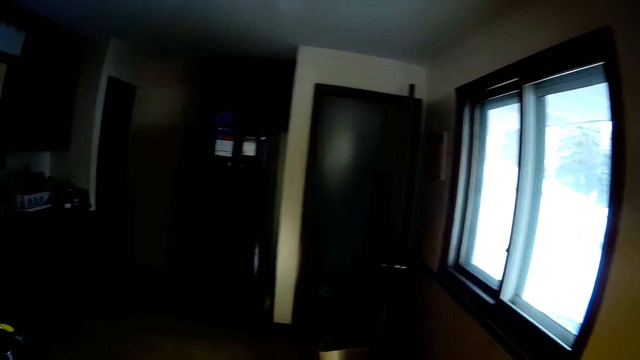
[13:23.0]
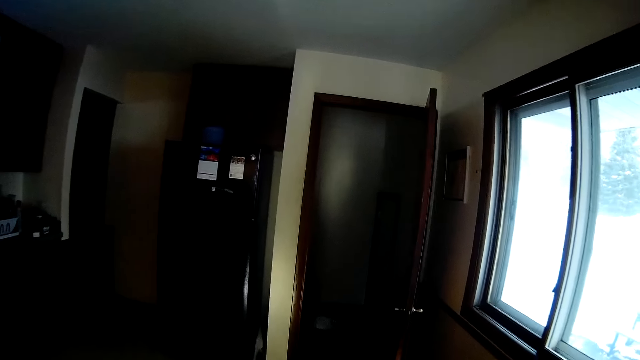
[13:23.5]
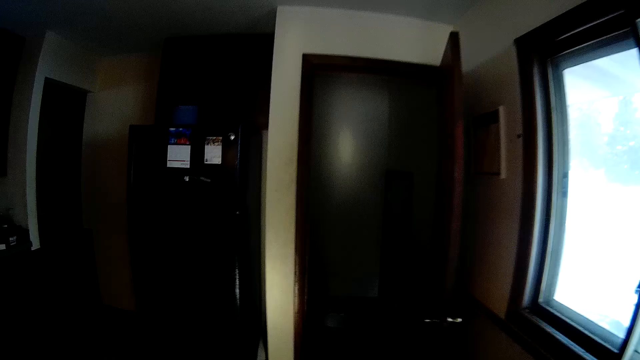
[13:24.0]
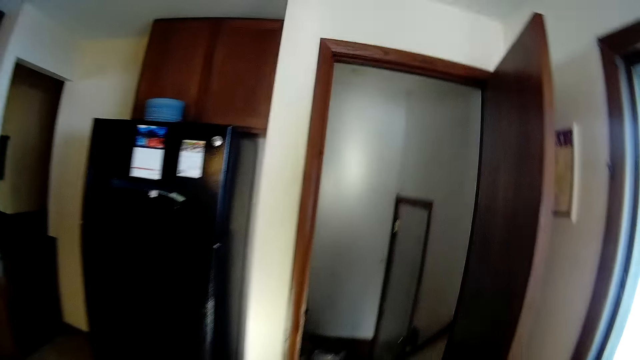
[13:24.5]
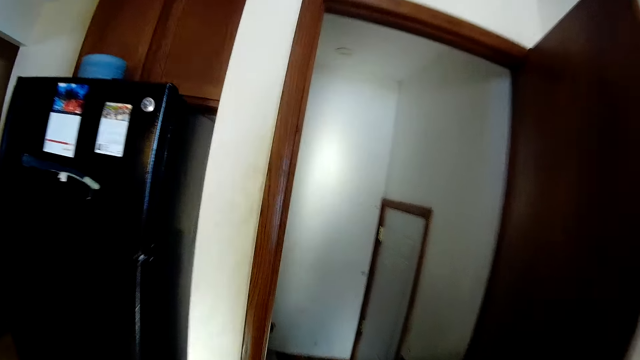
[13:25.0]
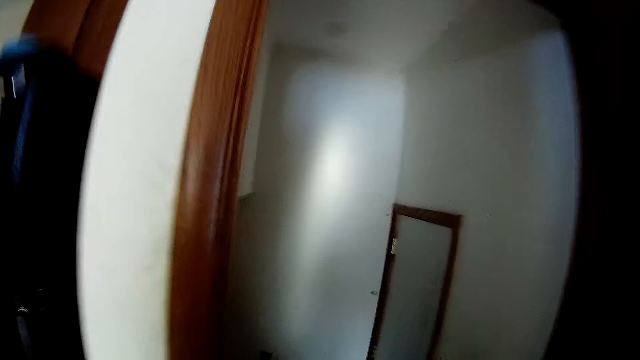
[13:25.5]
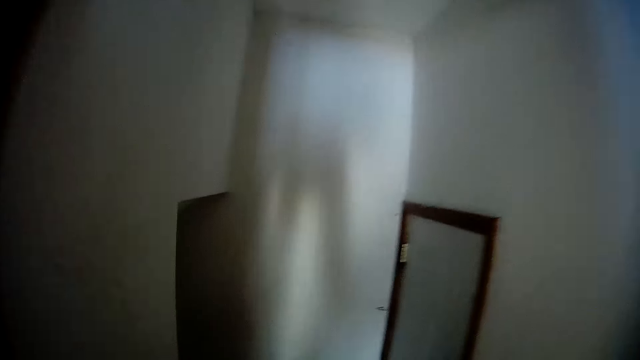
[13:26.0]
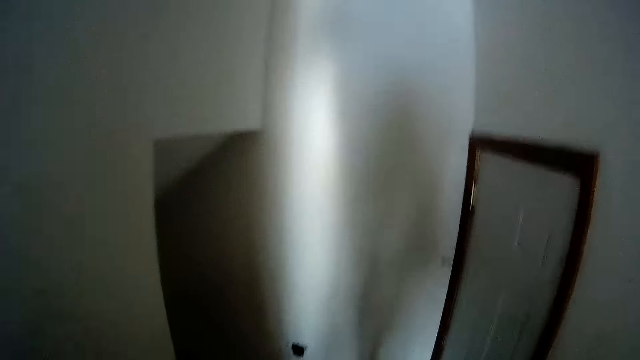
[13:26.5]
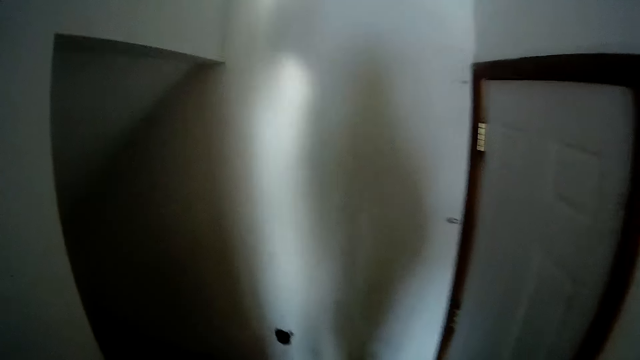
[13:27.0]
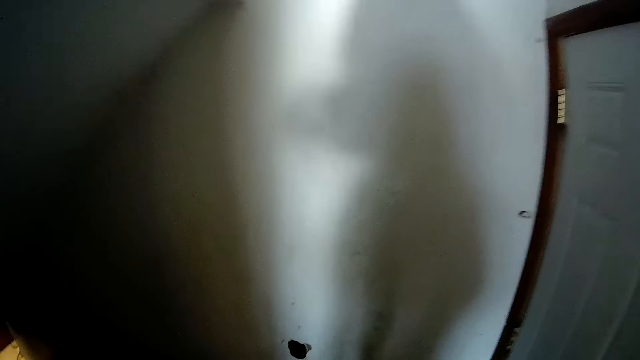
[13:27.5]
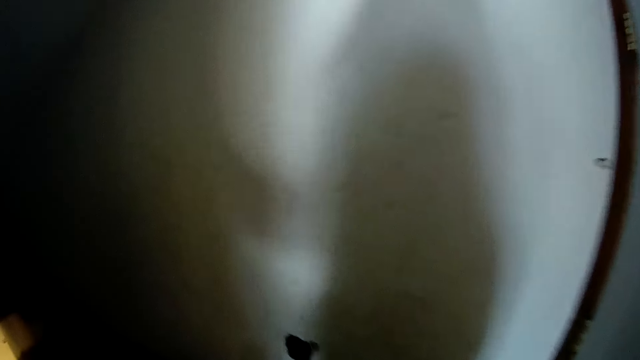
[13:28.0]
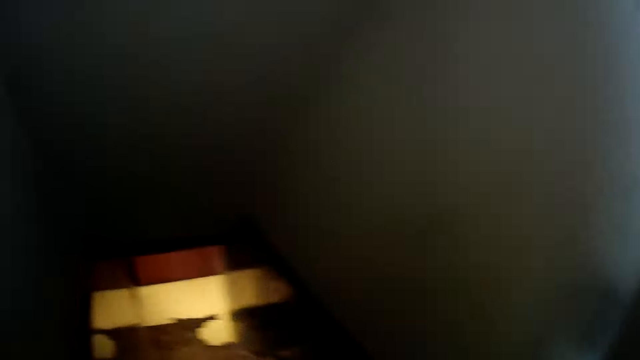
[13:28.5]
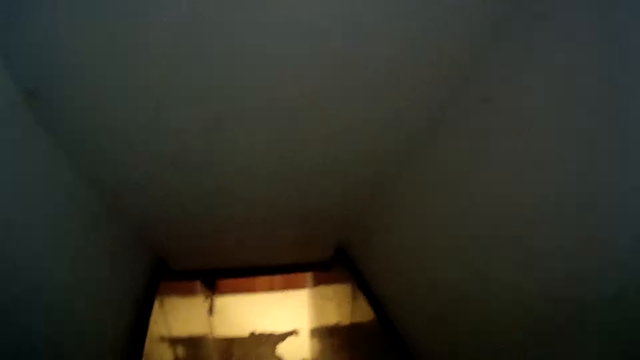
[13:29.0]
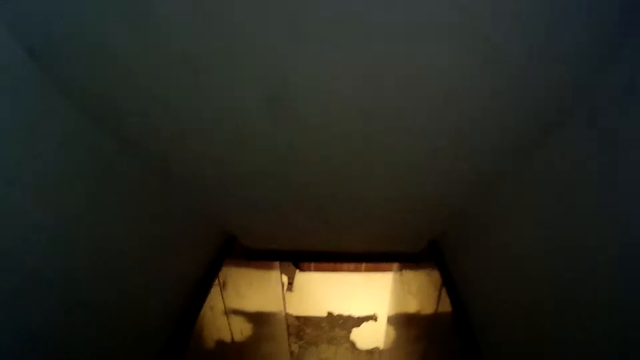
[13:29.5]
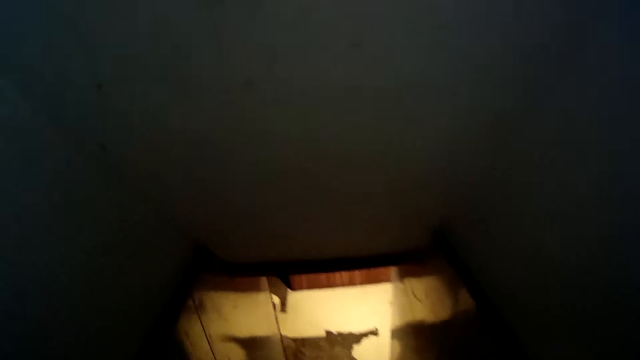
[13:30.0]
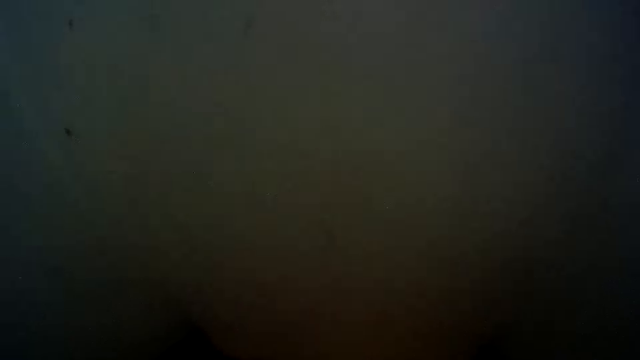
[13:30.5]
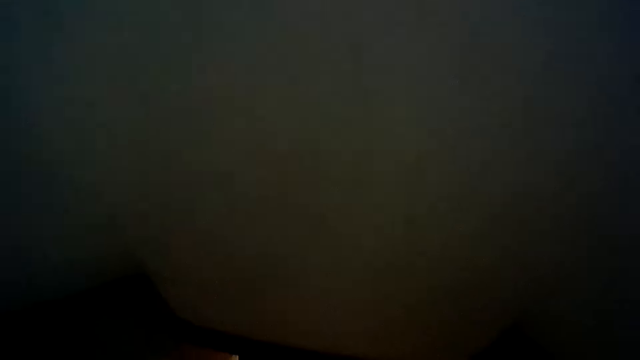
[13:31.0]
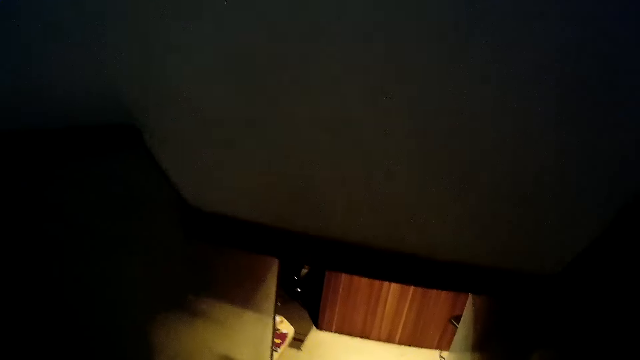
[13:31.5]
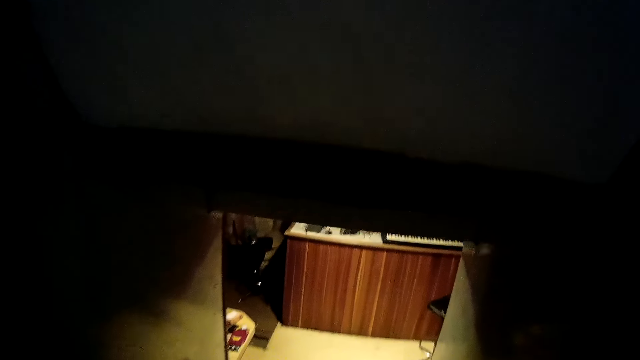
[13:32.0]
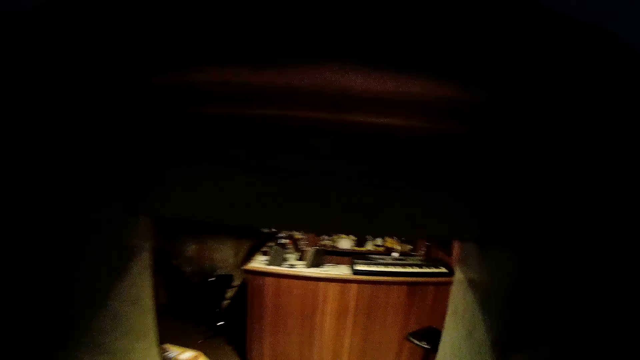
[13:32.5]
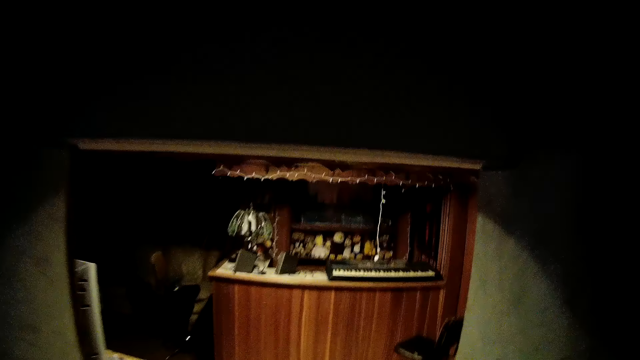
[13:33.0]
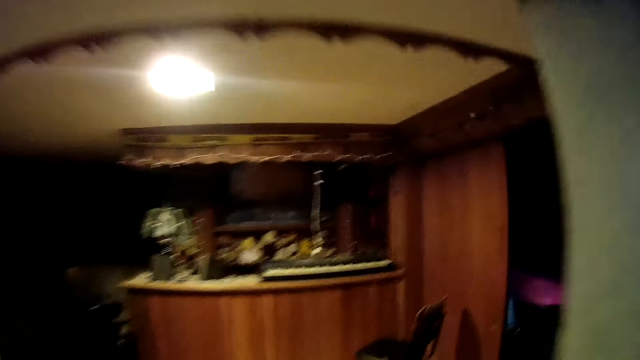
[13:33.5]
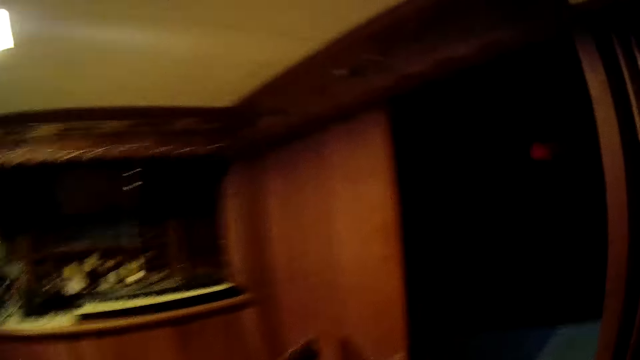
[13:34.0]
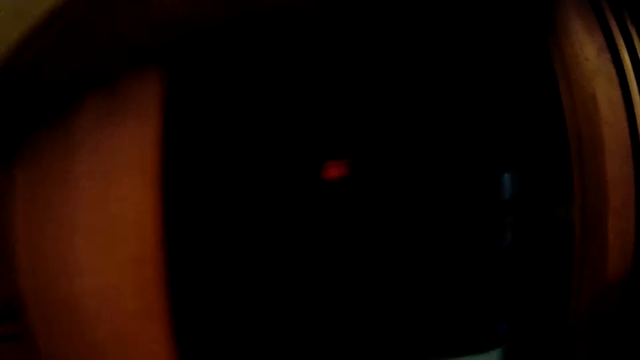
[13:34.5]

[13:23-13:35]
The camera wearer walks down a flight of stairs.

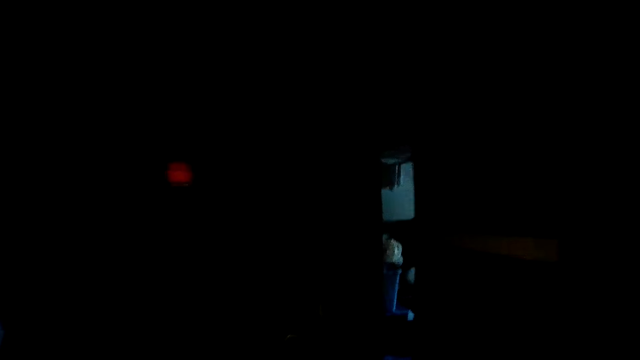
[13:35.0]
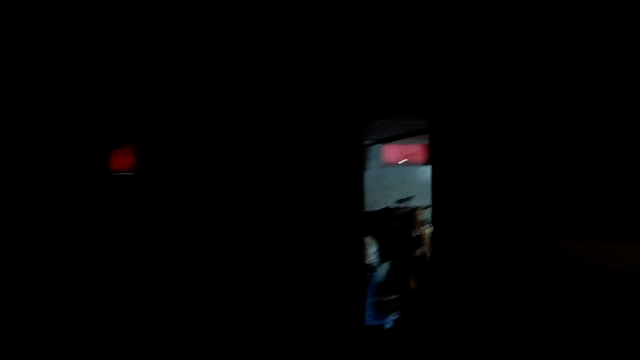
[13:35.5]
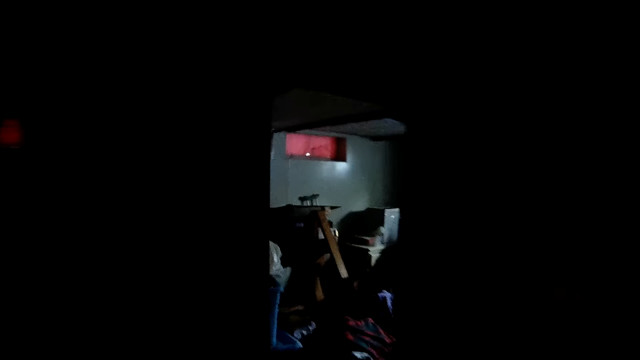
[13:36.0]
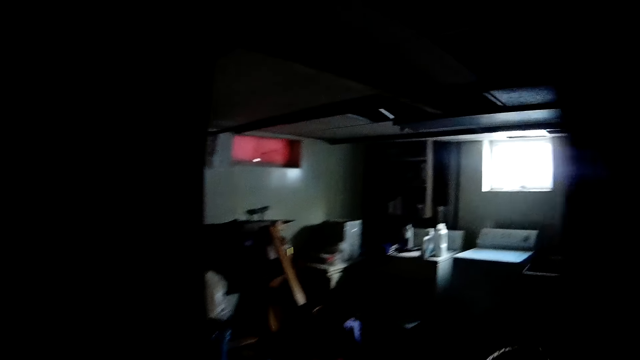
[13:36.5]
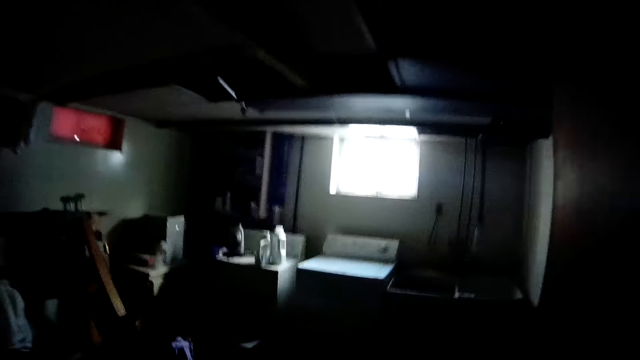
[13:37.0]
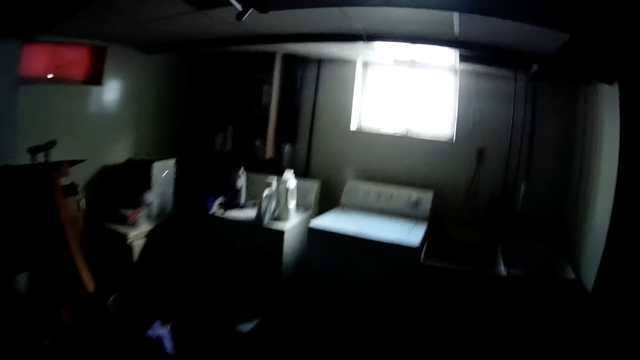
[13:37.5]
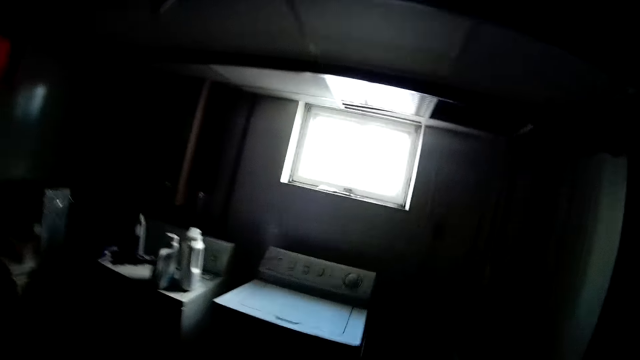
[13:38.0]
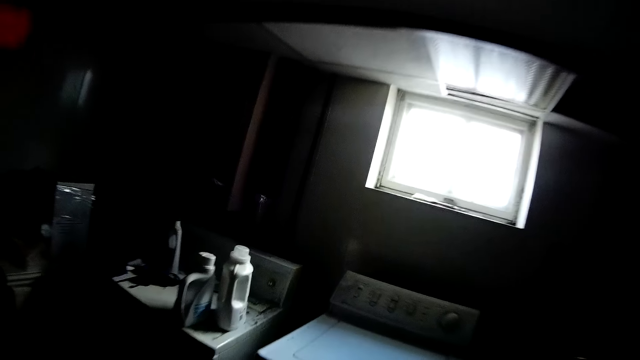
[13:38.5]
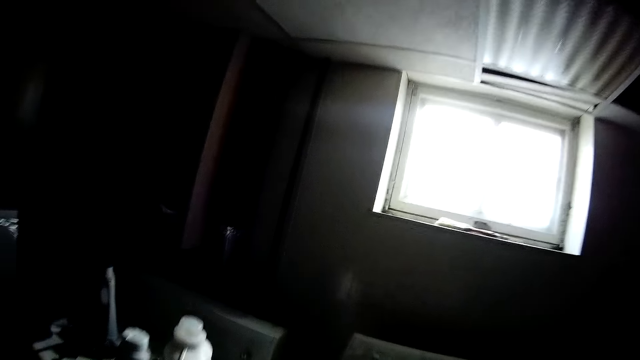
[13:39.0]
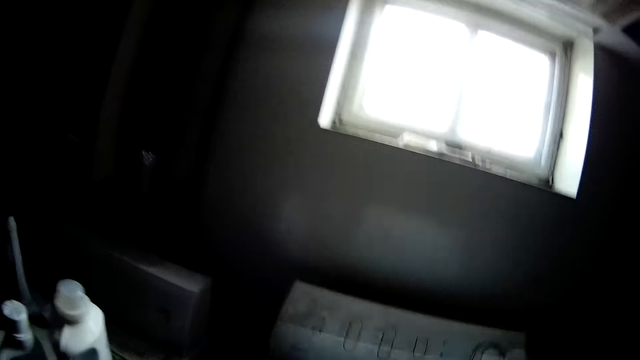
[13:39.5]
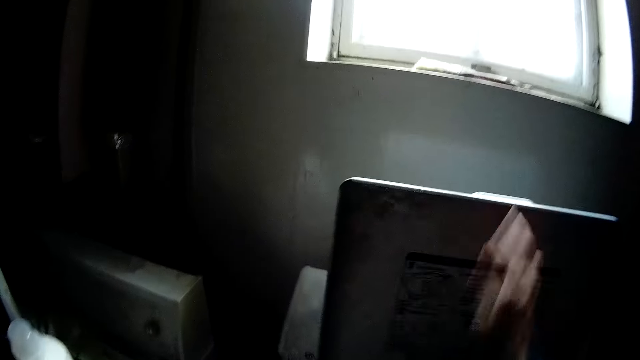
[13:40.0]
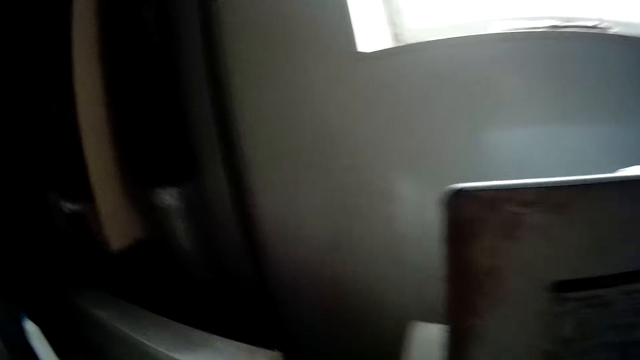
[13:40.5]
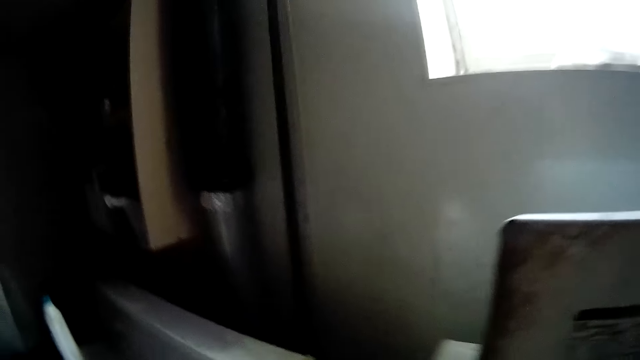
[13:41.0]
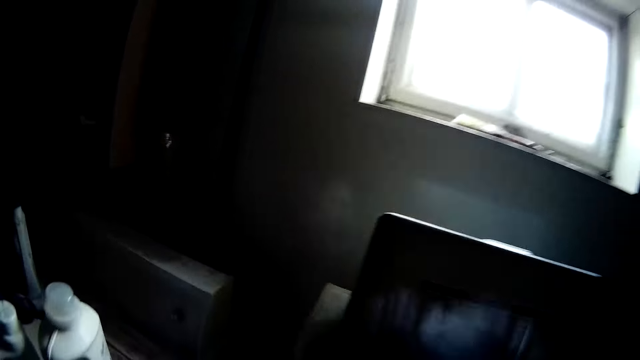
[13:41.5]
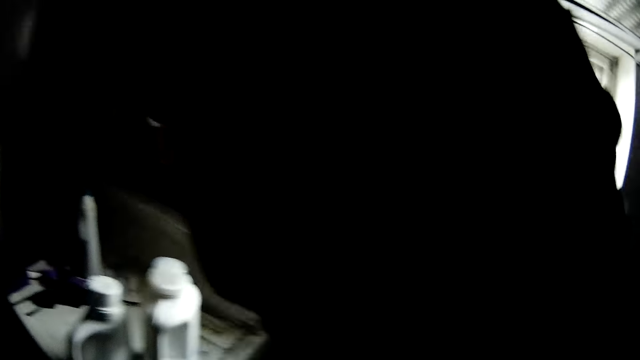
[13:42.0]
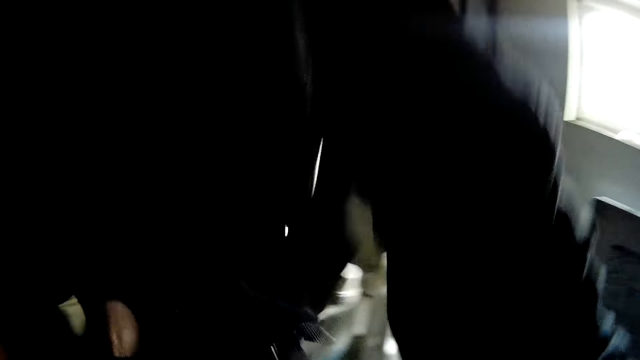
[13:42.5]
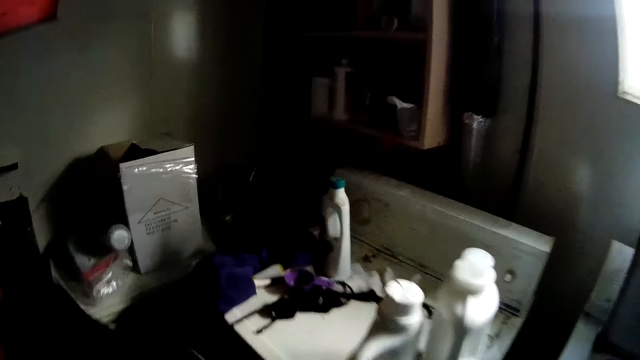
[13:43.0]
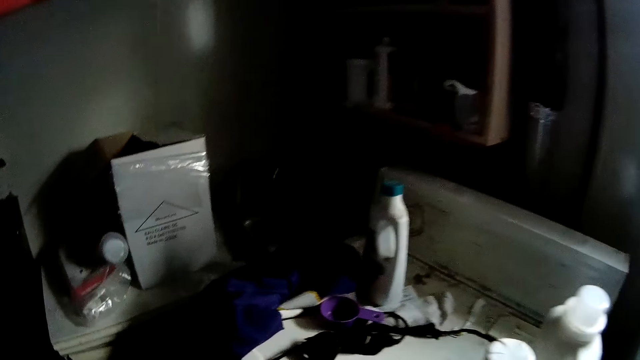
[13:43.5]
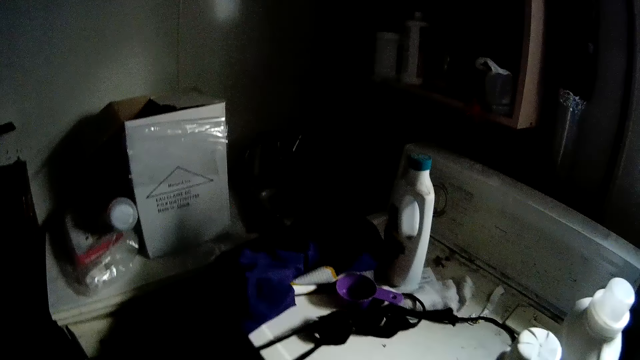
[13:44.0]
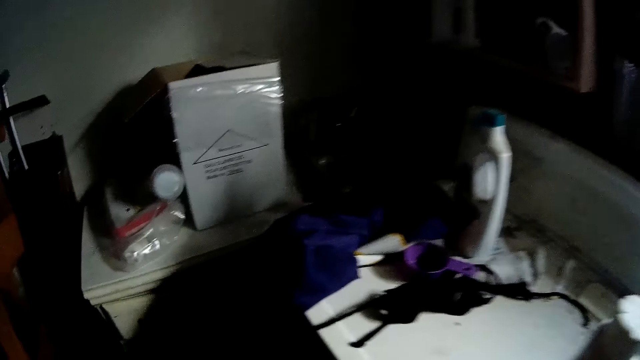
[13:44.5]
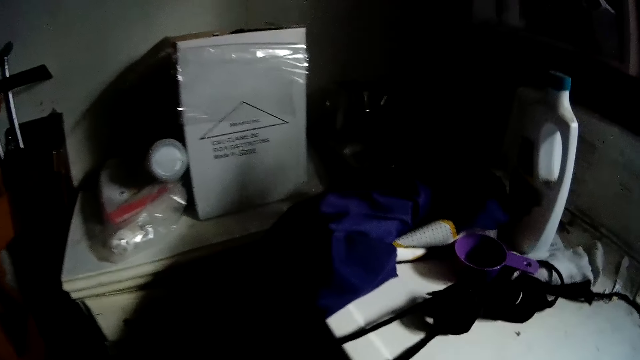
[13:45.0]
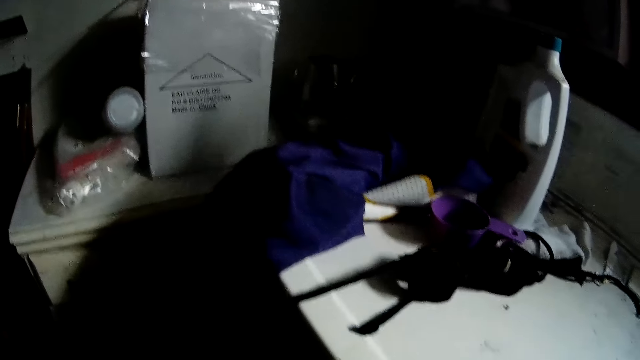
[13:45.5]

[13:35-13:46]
The camera wearer walks to a laundry room from the living room. They open the washing machine. They bring out a cloth from the washing machine.
